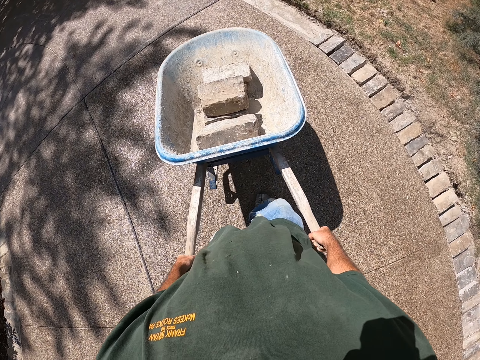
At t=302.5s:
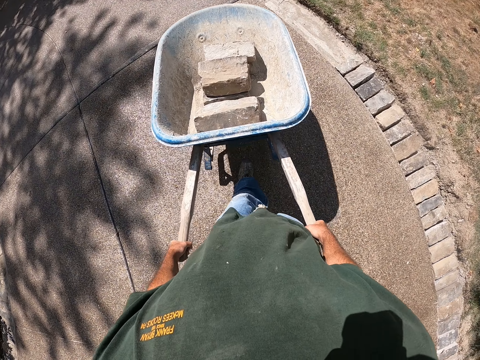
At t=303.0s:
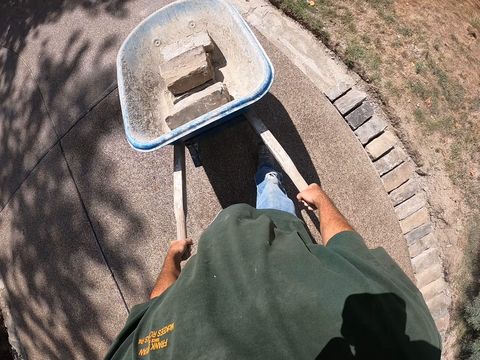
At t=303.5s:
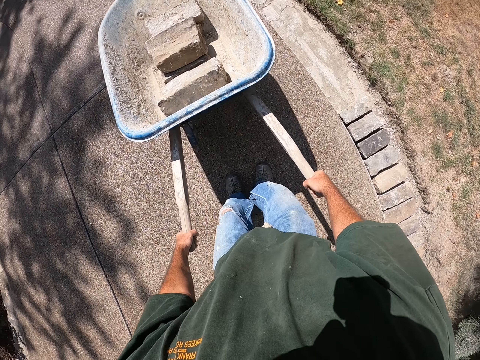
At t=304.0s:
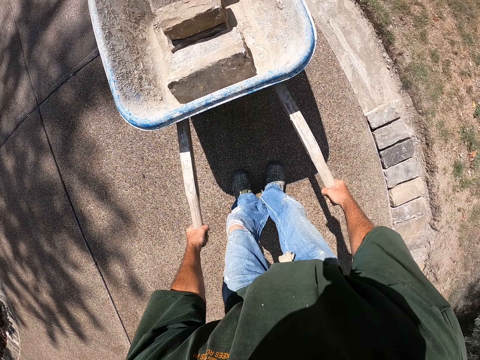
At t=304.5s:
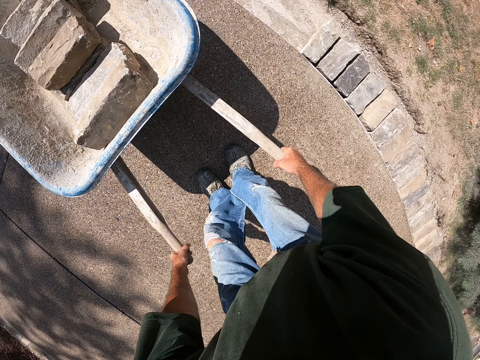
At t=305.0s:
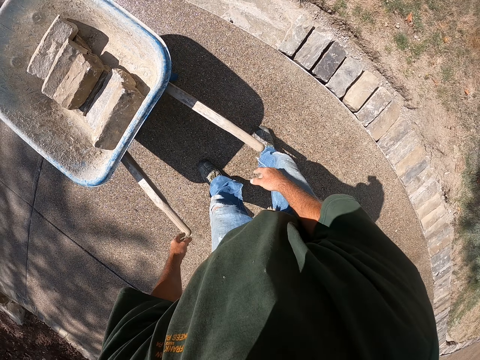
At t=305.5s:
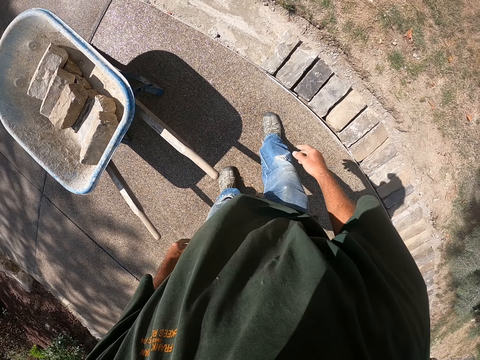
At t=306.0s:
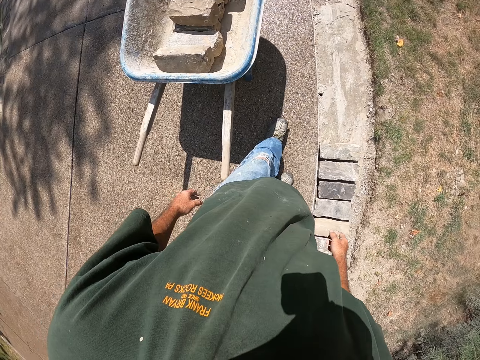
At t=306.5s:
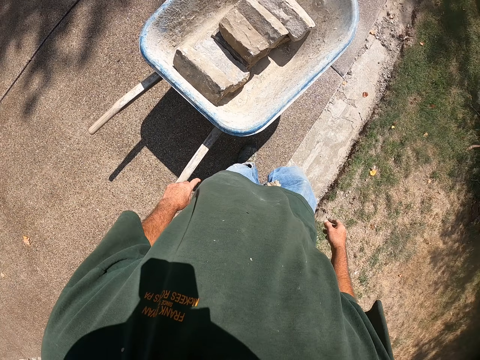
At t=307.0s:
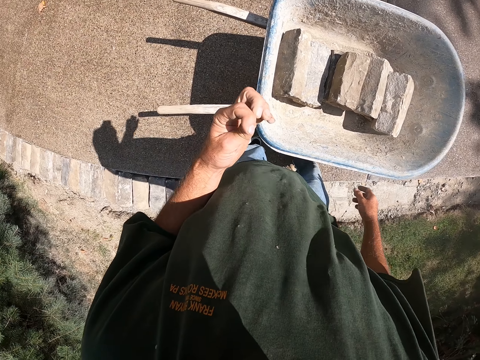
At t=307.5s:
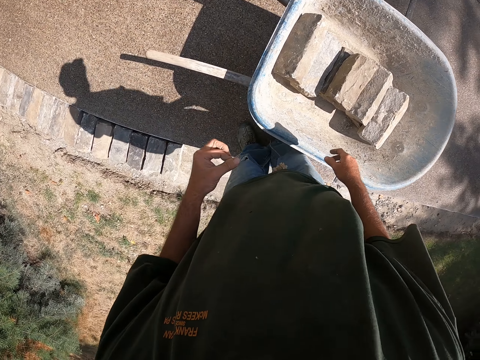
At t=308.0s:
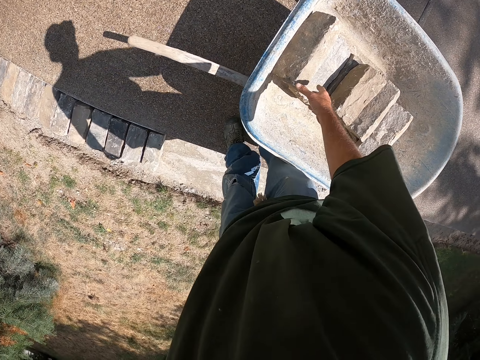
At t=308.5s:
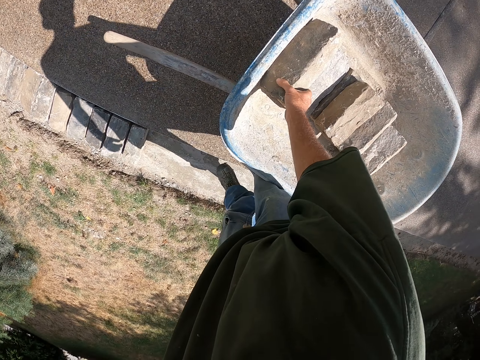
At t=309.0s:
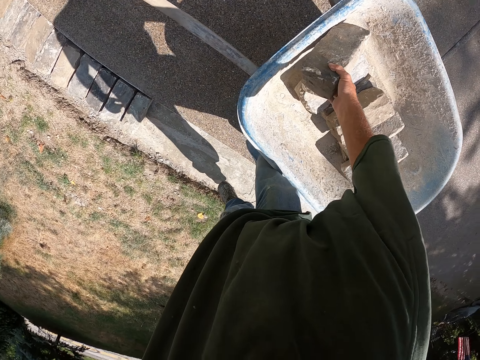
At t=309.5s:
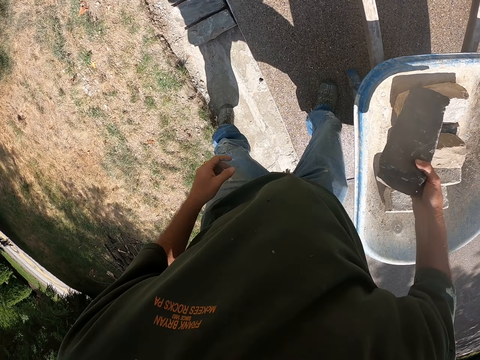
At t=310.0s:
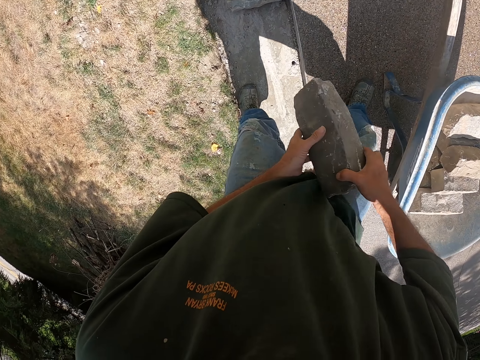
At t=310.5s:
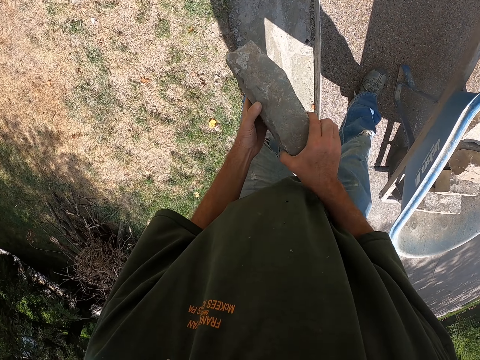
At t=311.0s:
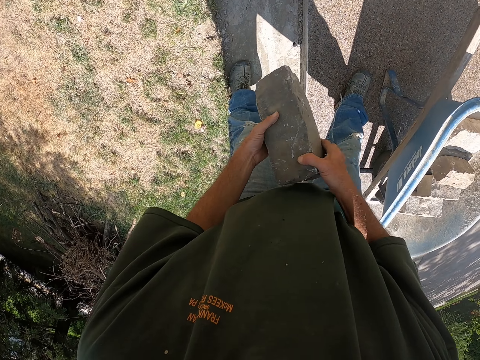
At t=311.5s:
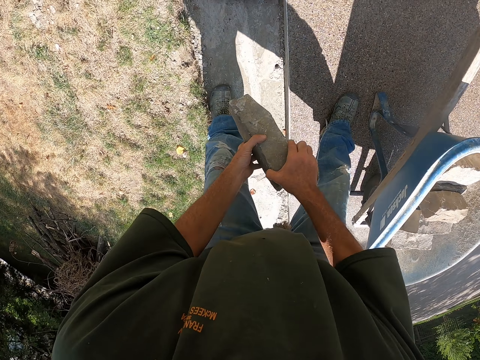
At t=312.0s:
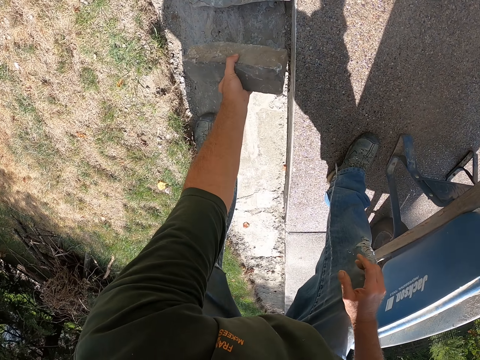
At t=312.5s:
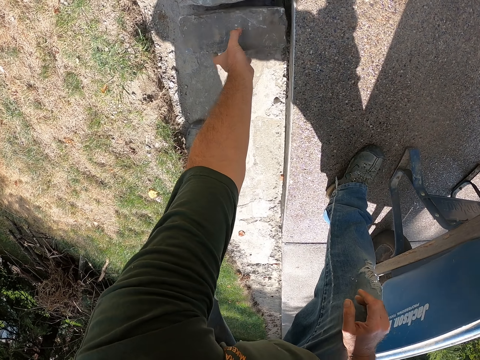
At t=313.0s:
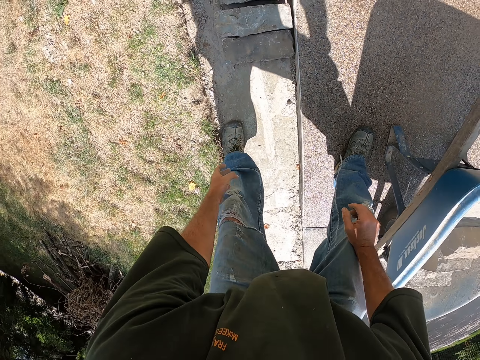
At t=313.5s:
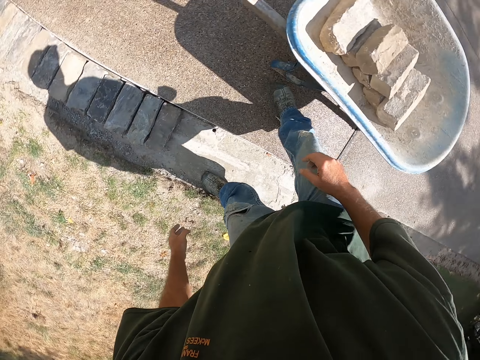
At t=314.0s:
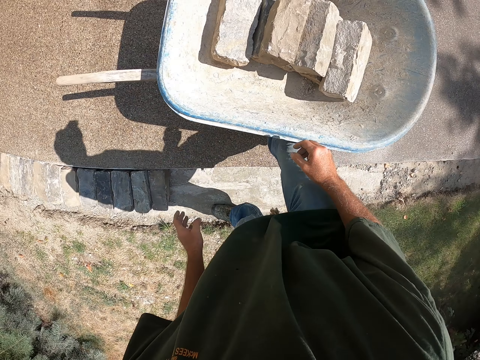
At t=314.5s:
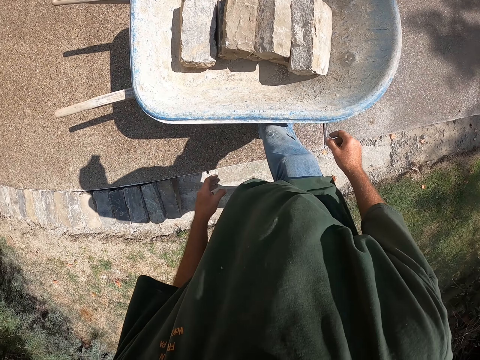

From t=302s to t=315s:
The camera wearer stops the wheelbarrow. He puts the wheelbarrow down. He looks at his index finger. He takes the brick from the wheelbarrow. He puts the brick on the pavement.

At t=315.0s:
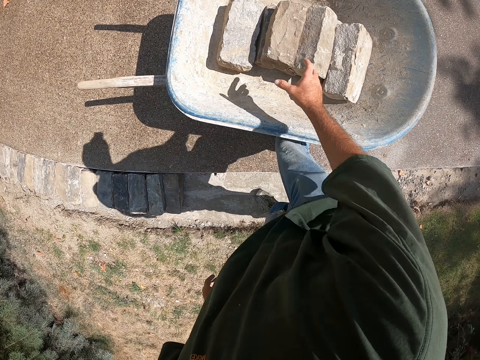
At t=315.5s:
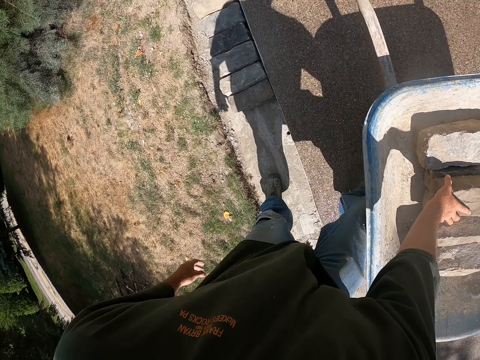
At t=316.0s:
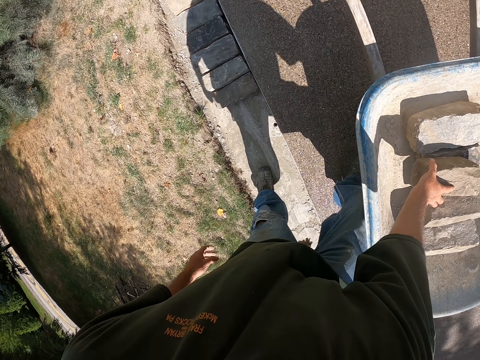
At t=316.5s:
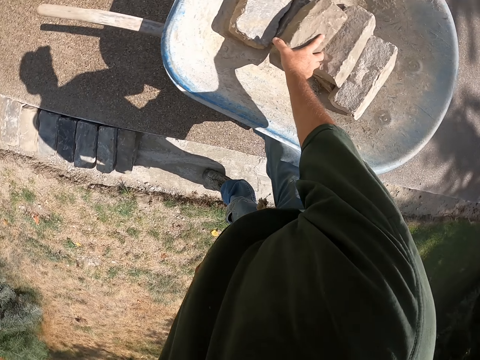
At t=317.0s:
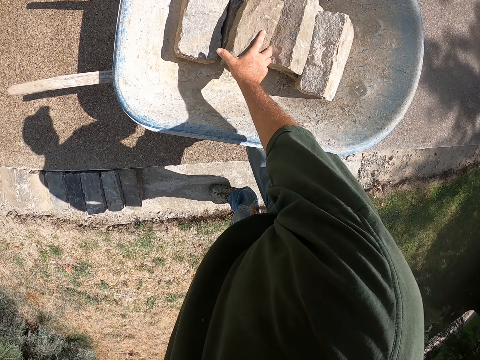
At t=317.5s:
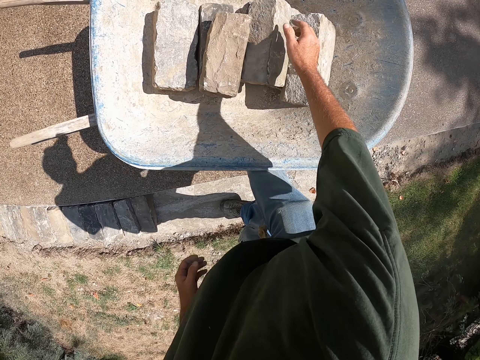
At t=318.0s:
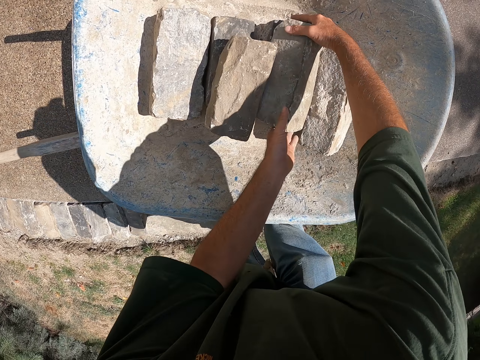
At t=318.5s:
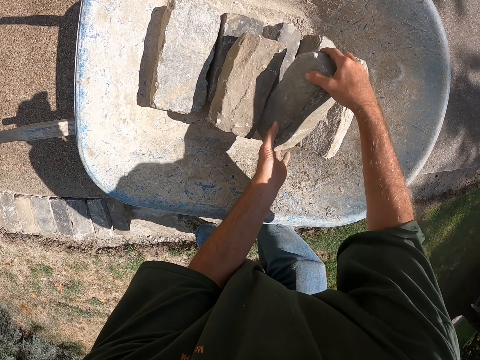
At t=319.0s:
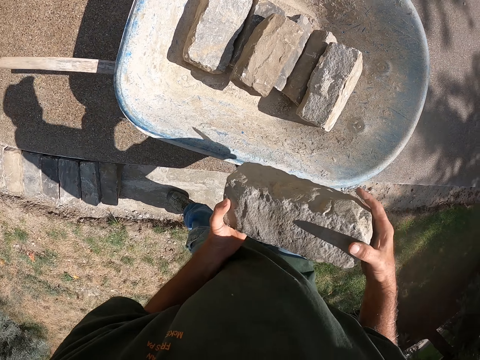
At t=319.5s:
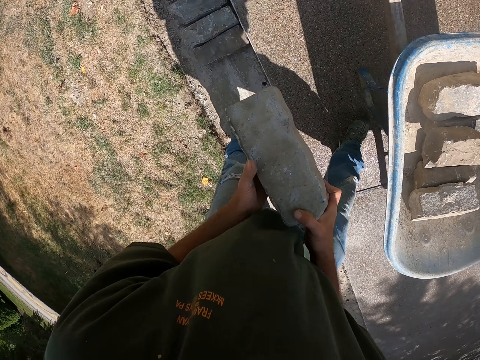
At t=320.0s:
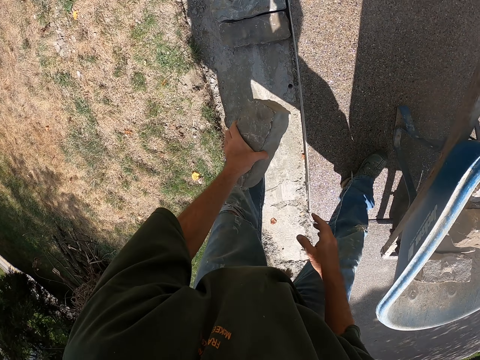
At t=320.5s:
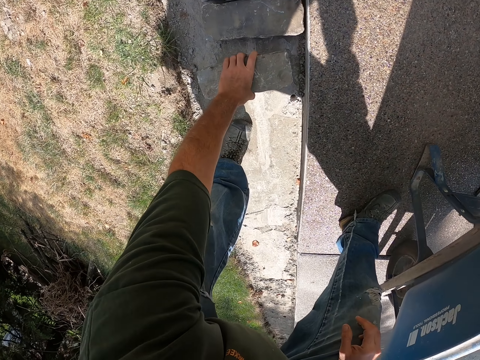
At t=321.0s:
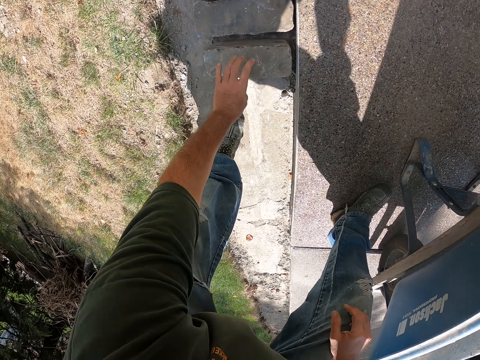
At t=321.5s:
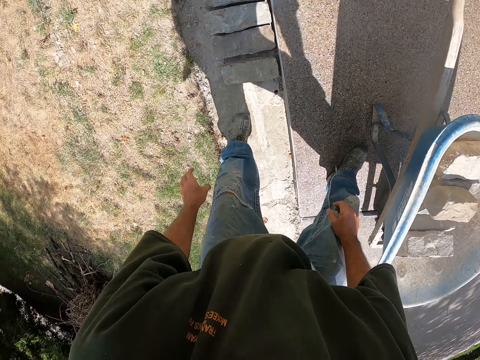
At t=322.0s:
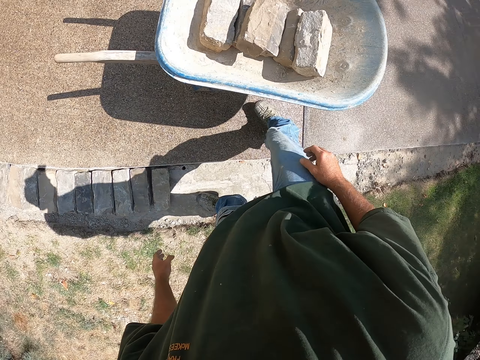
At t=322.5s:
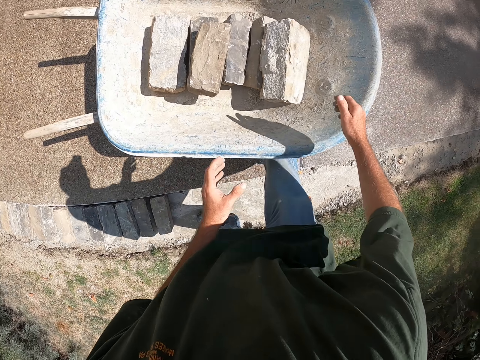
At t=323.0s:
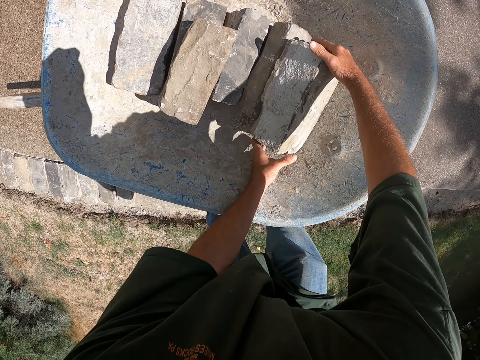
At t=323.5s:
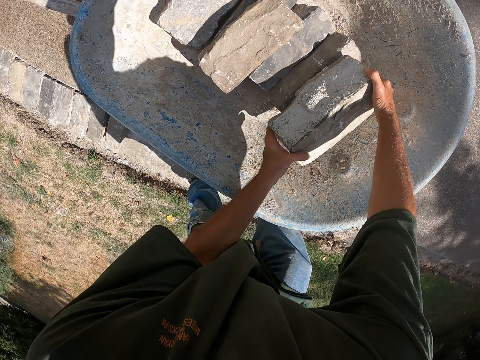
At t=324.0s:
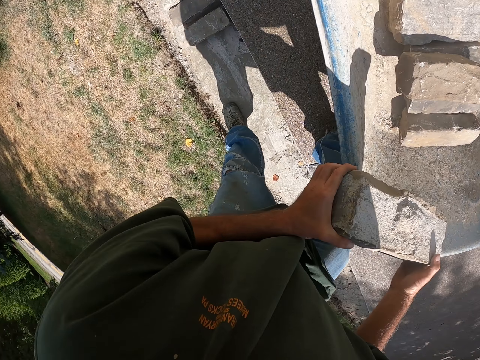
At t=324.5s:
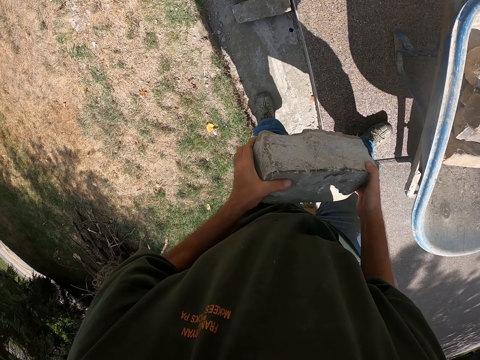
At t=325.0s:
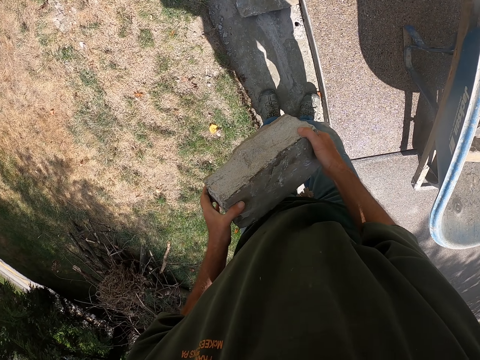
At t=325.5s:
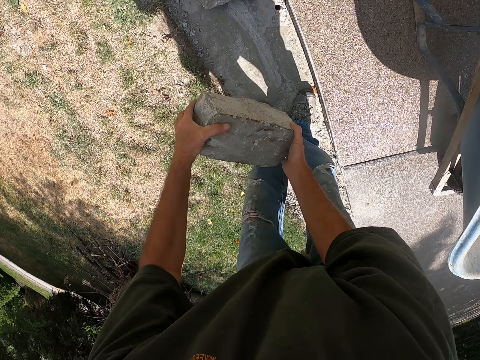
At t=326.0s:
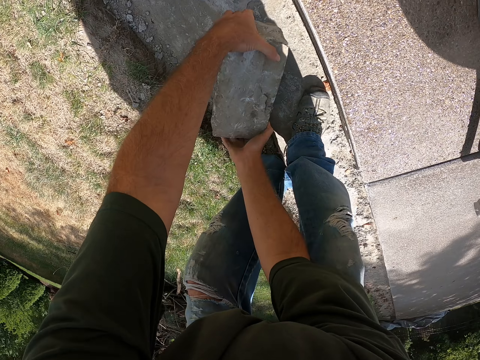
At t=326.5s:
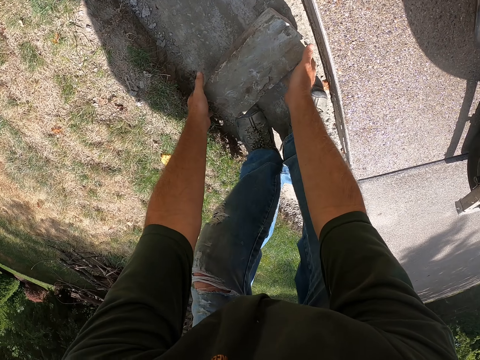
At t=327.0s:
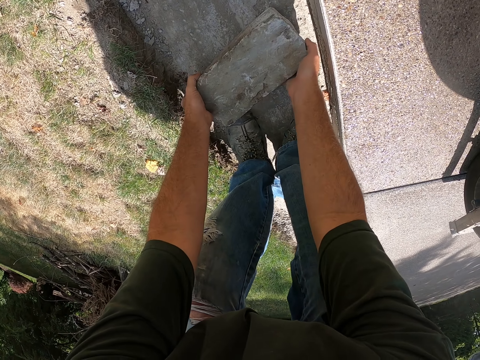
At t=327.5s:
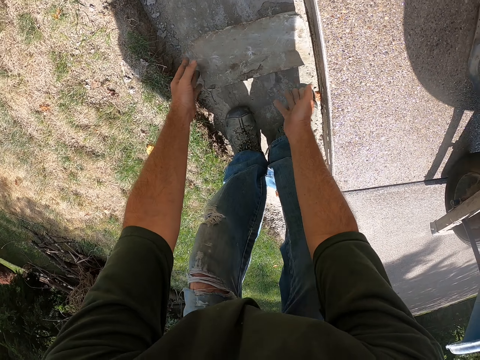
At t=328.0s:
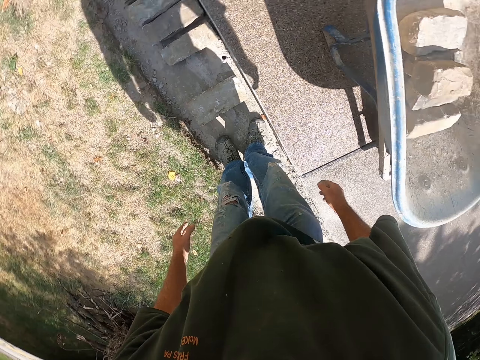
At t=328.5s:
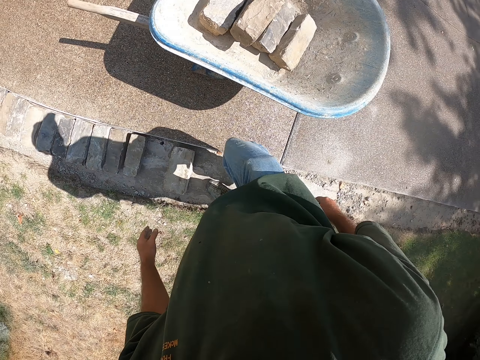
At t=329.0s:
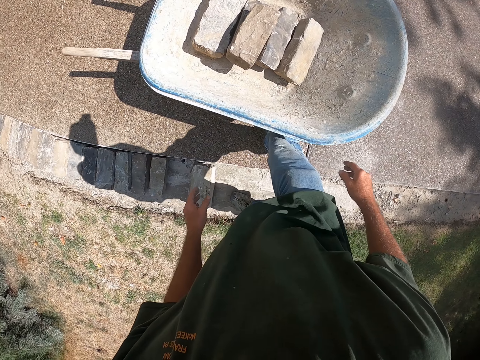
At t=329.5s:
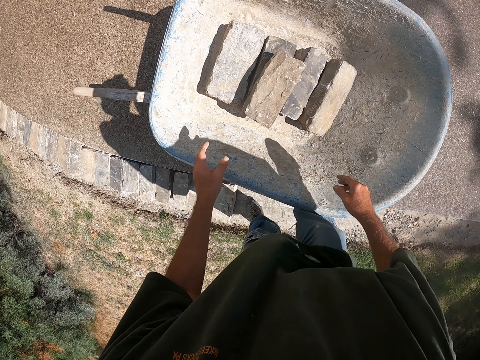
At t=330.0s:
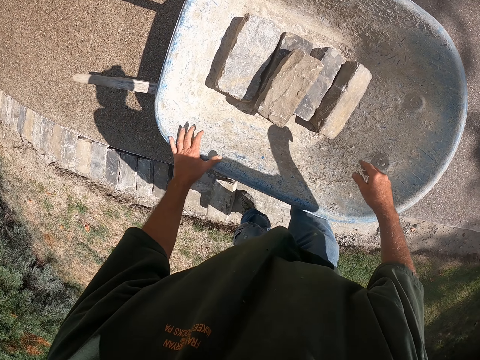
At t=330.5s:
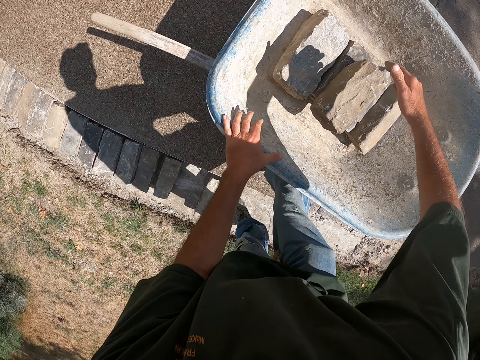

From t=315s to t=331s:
The camera wearer touches the stone. They take the brick from the wheelbarrow. They put the brick on the pavement. They take the brick from the wheelbarrow. They put the brick on the pavement.
